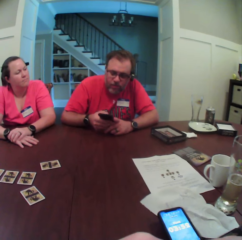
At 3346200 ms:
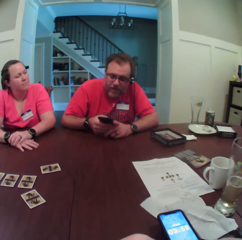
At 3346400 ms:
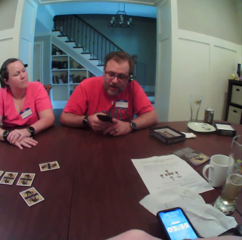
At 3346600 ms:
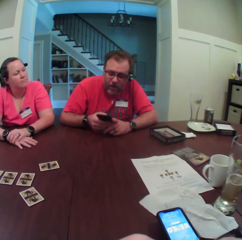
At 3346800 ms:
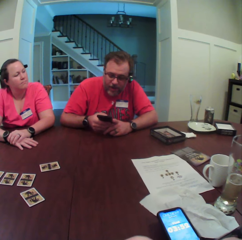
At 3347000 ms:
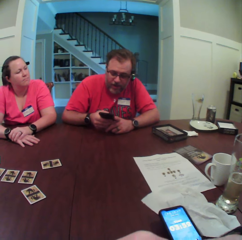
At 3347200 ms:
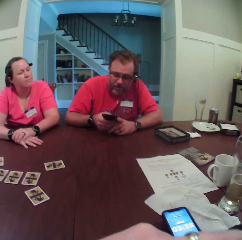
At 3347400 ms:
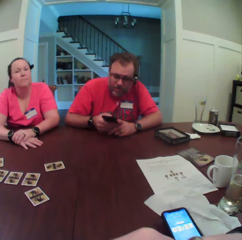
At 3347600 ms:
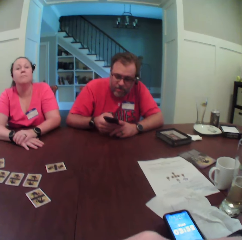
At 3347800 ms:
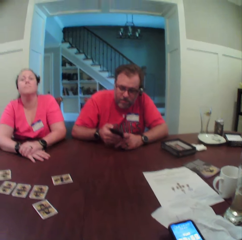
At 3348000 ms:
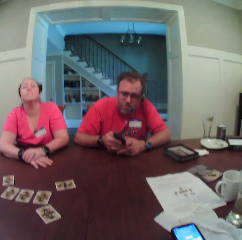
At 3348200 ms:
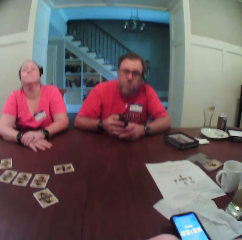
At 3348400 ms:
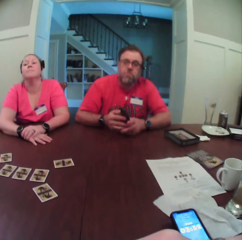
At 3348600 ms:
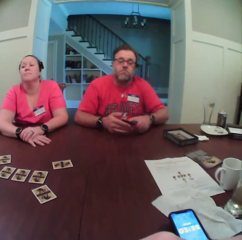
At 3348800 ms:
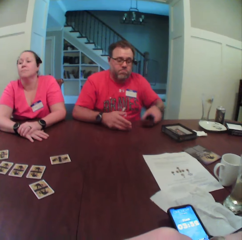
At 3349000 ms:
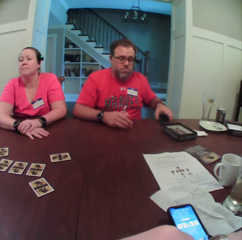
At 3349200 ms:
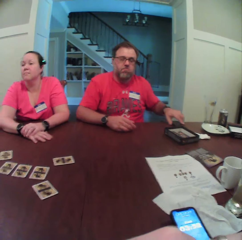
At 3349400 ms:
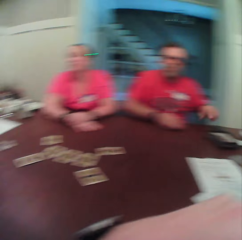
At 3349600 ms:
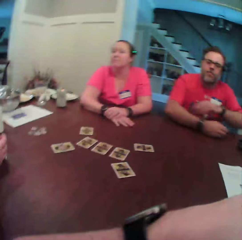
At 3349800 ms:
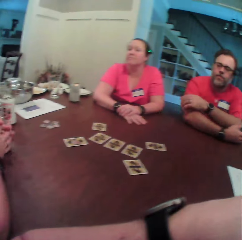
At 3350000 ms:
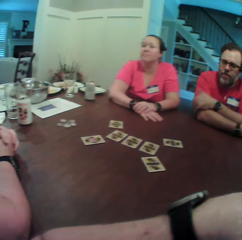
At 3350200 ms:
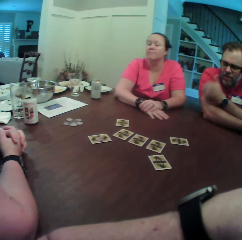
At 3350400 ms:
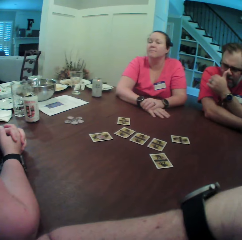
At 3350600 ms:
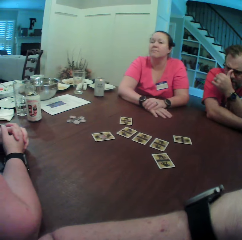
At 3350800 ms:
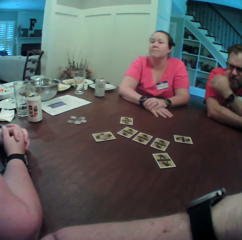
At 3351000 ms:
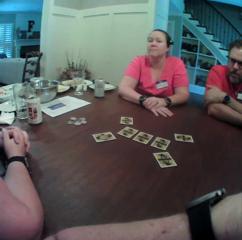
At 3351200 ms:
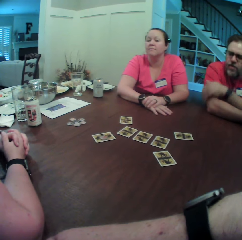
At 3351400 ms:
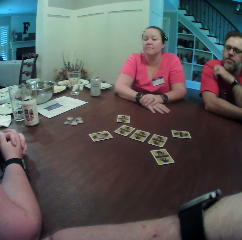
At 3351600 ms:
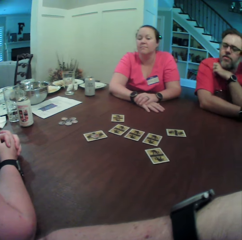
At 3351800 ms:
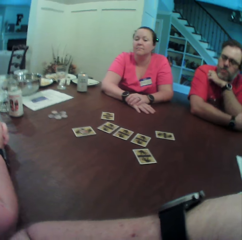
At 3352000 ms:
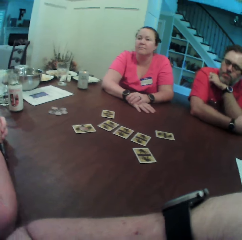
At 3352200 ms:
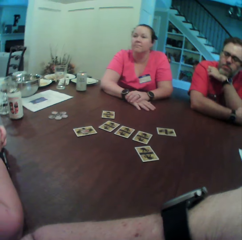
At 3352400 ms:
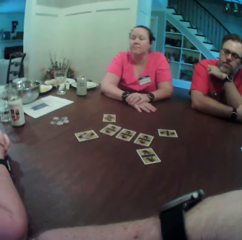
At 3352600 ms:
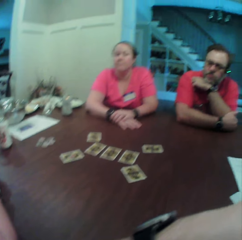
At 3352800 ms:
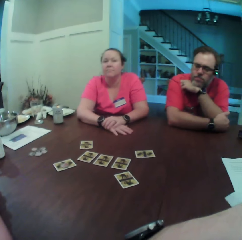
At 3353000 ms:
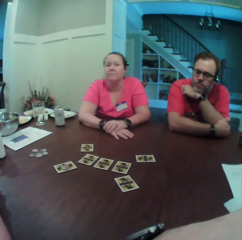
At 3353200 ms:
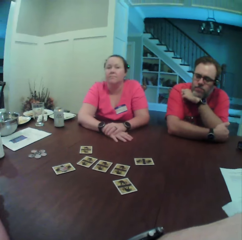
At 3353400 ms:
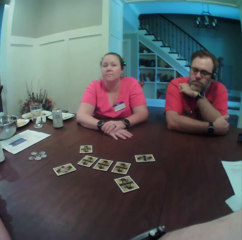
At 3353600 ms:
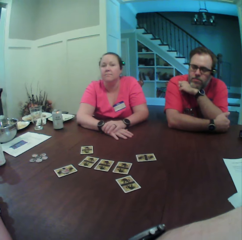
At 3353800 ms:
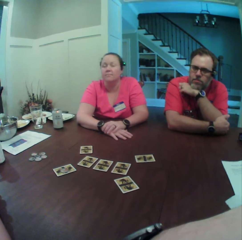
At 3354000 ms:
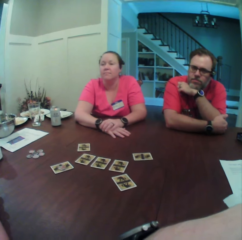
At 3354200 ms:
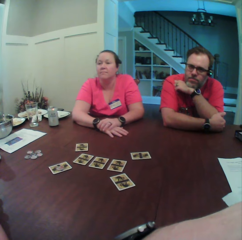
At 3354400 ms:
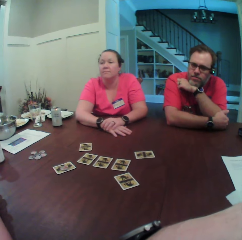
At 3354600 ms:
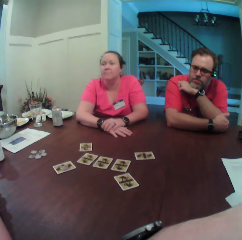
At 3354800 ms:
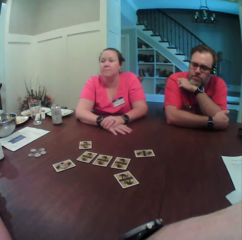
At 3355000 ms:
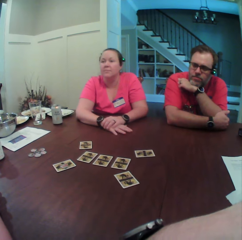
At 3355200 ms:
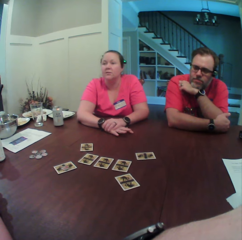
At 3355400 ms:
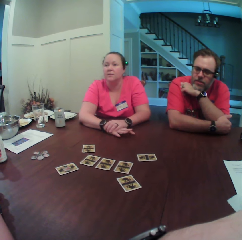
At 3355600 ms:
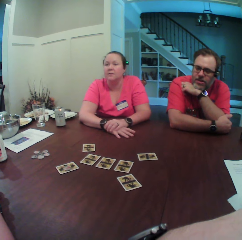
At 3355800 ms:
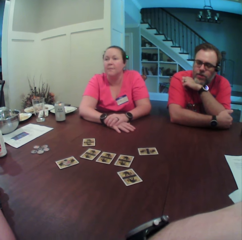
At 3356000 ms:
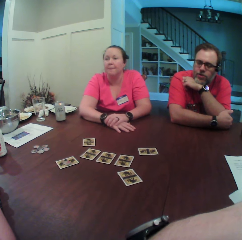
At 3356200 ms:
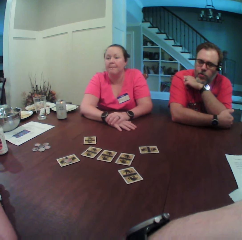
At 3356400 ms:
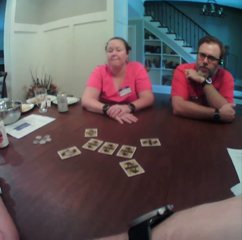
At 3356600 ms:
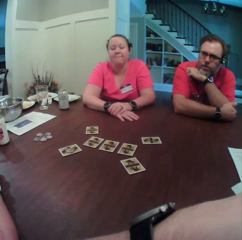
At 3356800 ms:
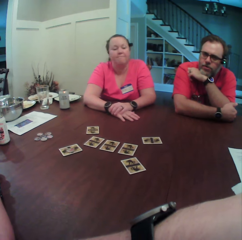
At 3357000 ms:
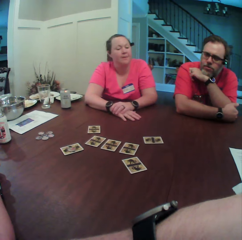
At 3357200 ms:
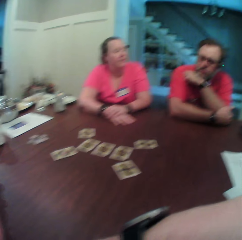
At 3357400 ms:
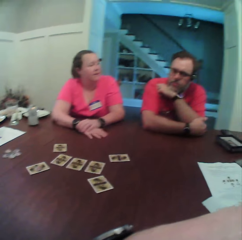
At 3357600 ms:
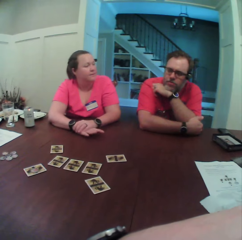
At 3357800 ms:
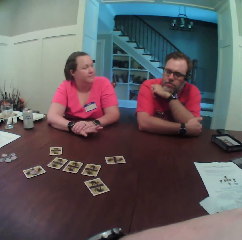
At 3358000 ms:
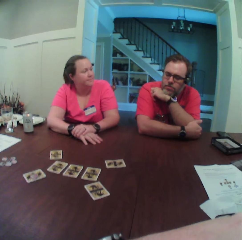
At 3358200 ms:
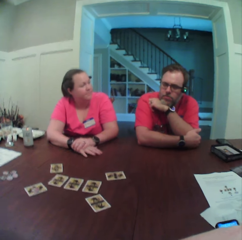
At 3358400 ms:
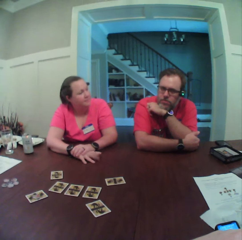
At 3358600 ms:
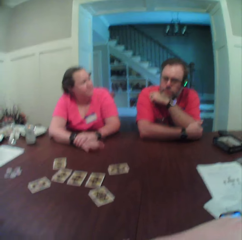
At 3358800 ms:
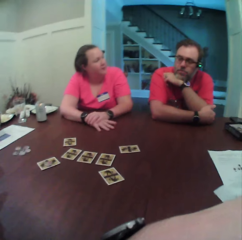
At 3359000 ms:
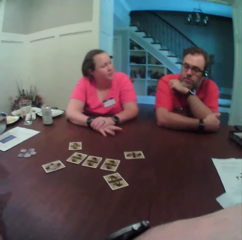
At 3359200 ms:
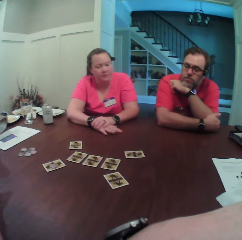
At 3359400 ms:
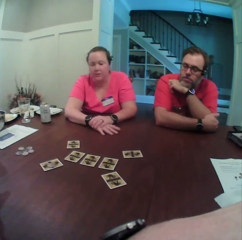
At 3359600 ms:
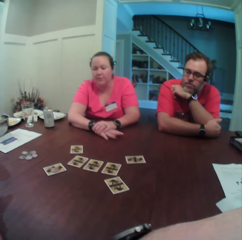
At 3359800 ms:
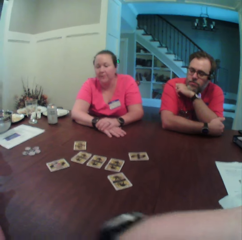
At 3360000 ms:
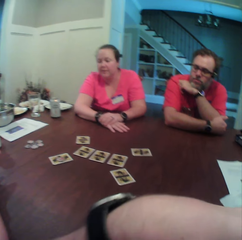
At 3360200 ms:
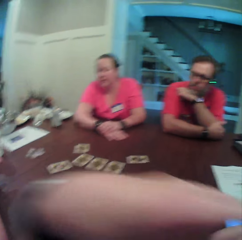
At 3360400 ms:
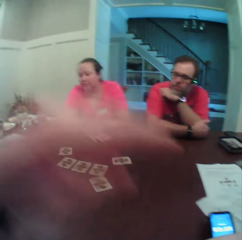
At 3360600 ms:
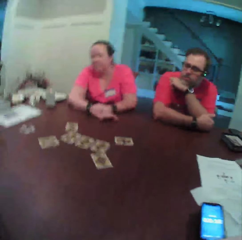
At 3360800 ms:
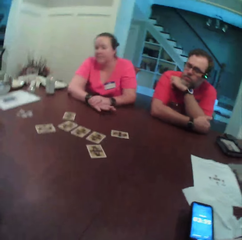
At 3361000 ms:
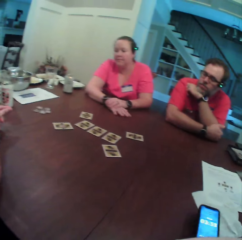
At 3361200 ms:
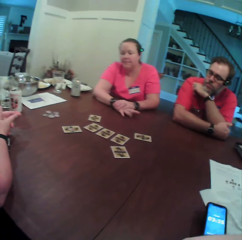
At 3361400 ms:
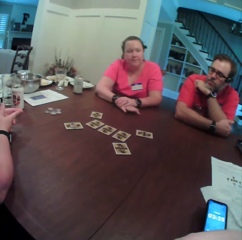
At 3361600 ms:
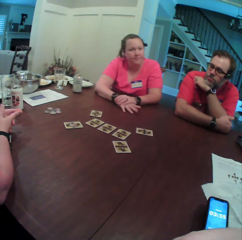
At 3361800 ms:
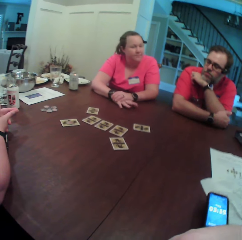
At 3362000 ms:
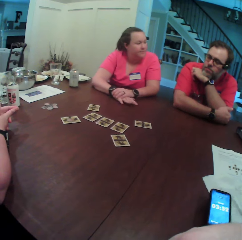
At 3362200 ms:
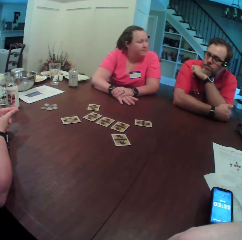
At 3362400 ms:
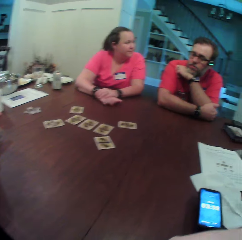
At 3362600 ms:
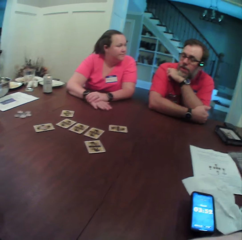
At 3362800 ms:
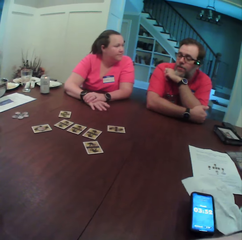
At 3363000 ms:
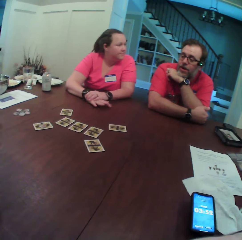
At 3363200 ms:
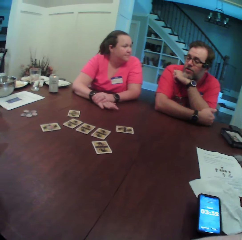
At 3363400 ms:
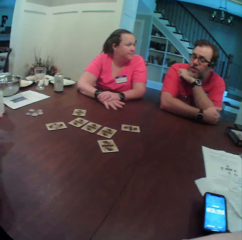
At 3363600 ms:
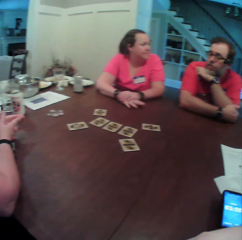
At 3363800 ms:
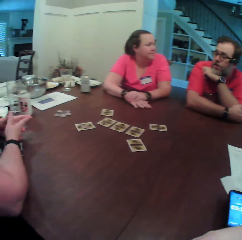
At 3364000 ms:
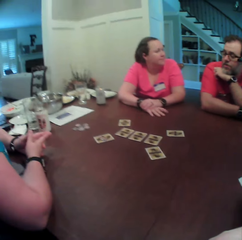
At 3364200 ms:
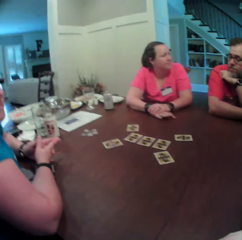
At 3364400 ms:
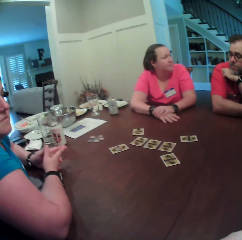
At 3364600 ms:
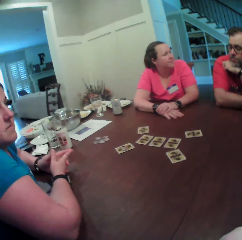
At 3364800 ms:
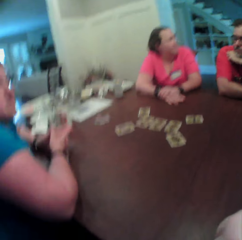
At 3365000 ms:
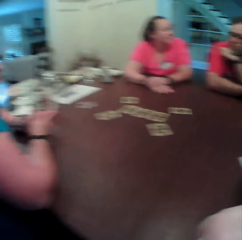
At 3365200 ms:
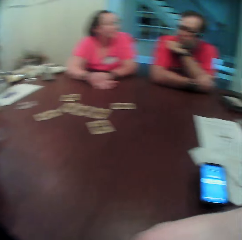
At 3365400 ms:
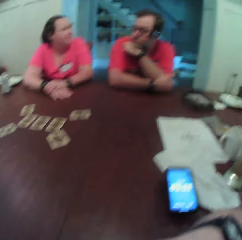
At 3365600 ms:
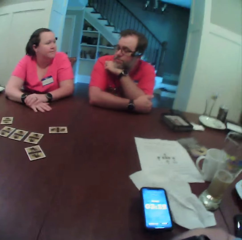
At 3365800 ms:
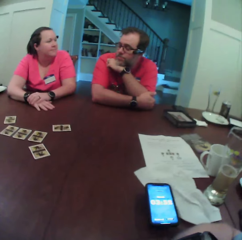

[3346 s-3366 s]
The man passes the phone to his left hand with his right hand and drops the phone on the table with his left hand. The camera wearer looks around the apartment. The man touches his glasses with his left hand and drops his left hand on his right hand. The camera wearer stares at a lady. The man puts his left hand on his jaw. The lady converses with the man. A woman taps the table with her right hand. The camera wearer stares at the lady. The man converses with the lady.

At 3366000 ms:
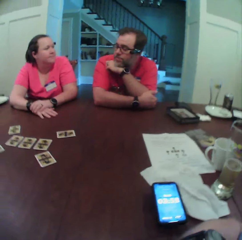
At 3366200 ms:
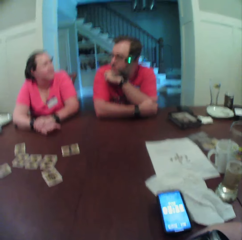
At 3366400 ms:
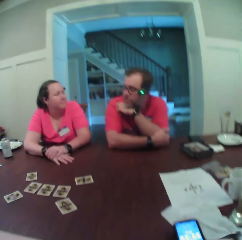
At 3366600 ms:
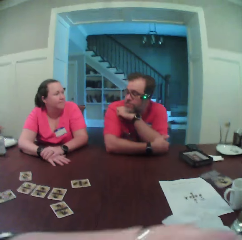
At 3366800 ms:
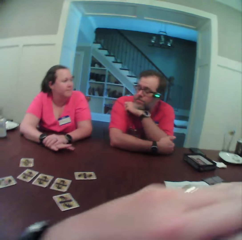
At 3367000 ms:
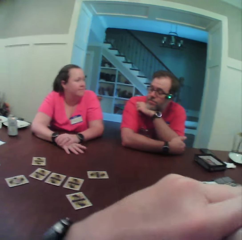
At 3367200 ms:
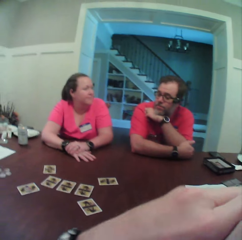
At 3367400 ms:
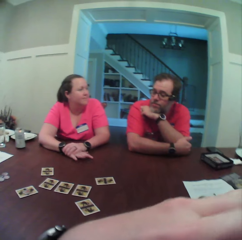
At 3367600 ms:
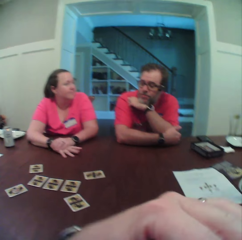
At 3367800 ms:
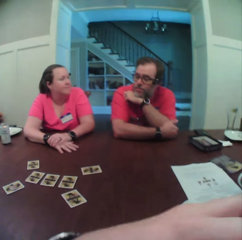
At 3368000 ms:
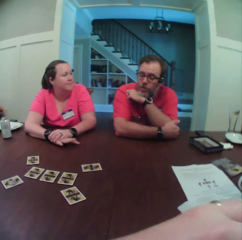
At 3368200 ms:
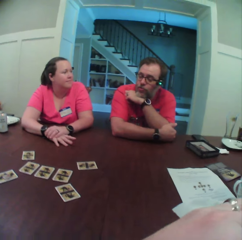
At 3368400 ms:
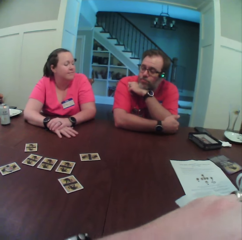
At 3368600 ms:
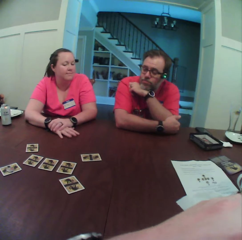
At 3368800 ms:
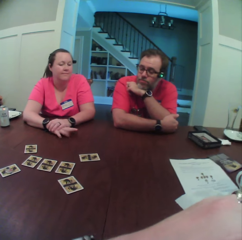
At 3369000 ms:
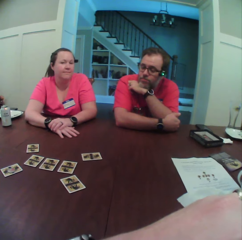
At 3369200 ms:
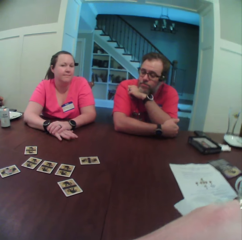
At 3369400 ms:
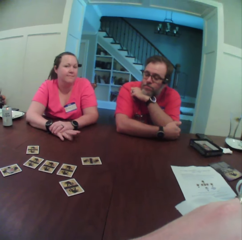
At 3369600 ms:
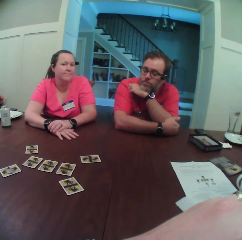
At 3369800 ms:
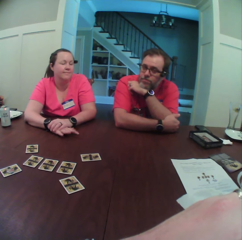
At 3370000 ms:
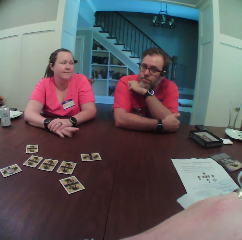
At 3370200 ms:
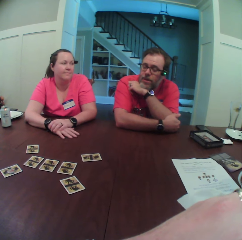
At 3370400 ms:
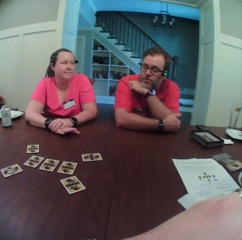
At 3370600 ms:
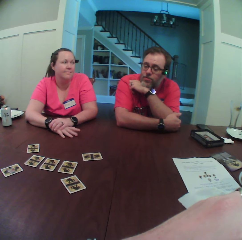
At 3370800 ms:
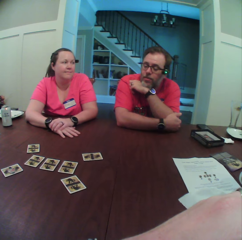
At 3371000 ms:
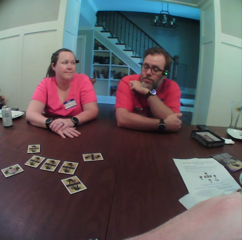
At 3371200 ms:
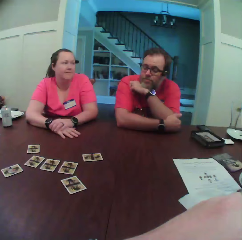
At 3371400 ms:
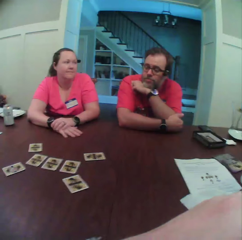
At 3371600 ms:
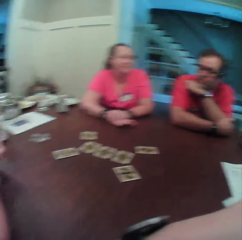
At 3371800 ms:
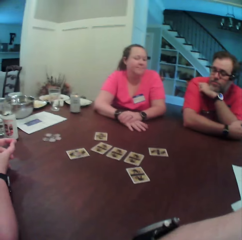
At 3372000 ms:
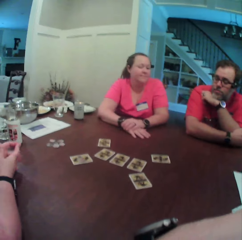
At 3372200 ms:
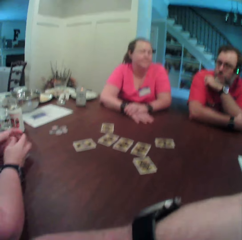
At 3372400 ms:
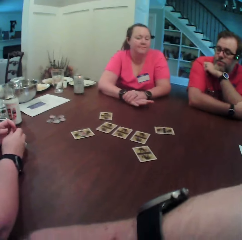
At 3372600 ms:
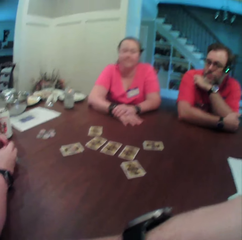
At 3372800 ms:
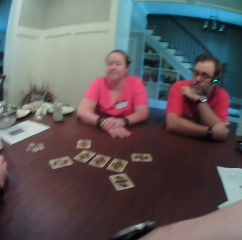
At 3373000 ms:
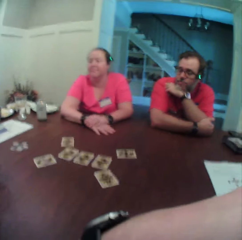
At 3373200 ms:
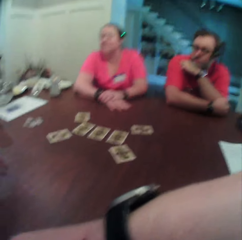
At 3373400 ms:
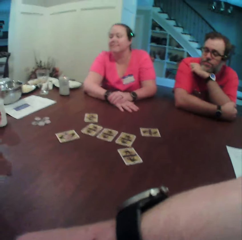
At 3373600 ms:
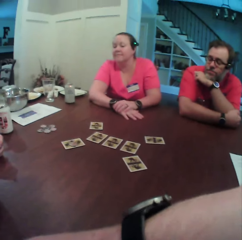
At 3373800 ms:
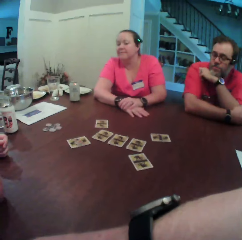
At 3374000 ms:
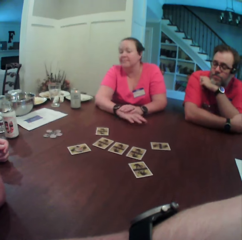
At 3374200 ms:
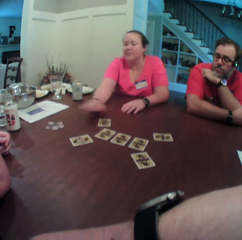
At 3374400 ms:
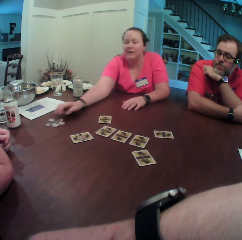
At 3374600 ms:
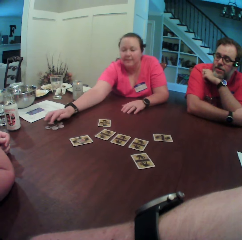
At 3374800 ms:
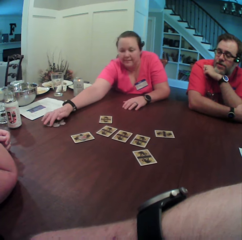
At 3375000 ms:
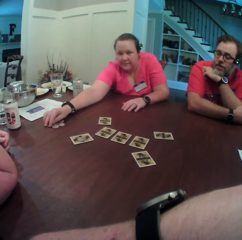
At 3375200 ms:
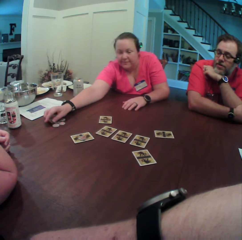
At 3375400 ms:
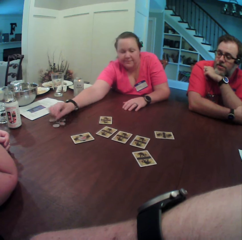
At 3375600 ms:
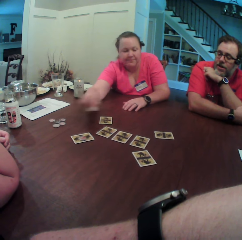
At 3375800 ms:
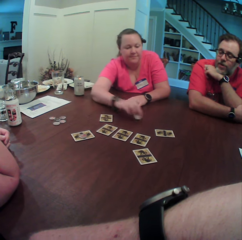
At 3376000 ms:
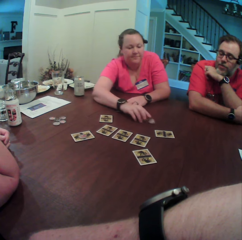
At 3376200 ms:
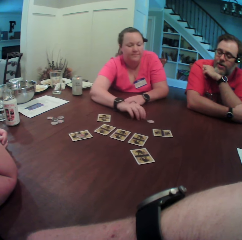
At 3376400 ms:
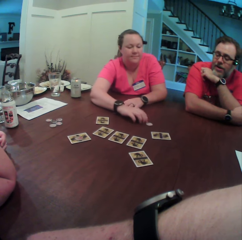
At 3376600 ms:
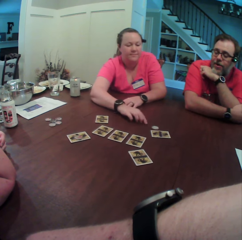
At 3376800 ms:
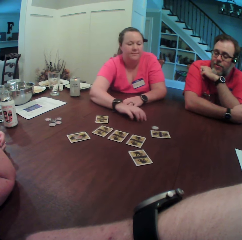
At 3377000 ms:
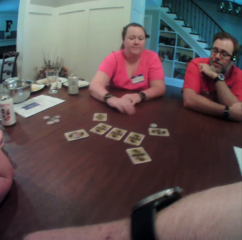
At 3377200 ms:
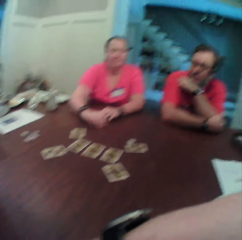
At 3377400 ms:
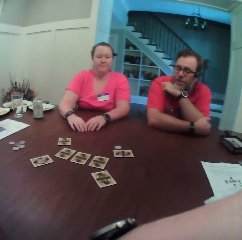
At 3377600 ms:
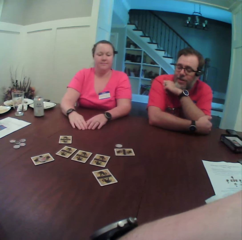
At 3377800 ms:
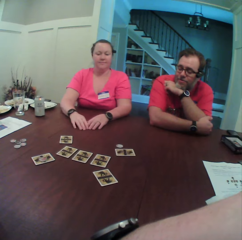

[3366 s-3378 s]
The camera wearer stares at a lady. The lady picks a coin on the table with her right hand, drops the coin on the table with her right hand, and pushes the coin on the table with her right hand.
